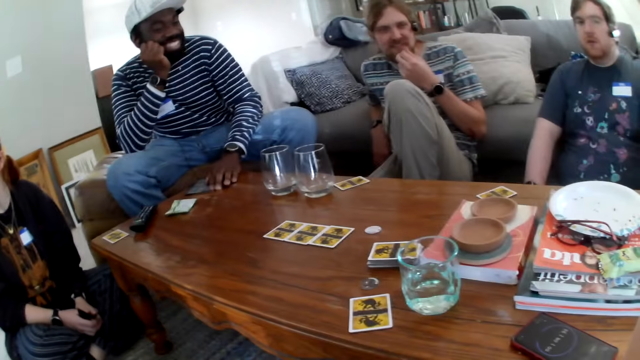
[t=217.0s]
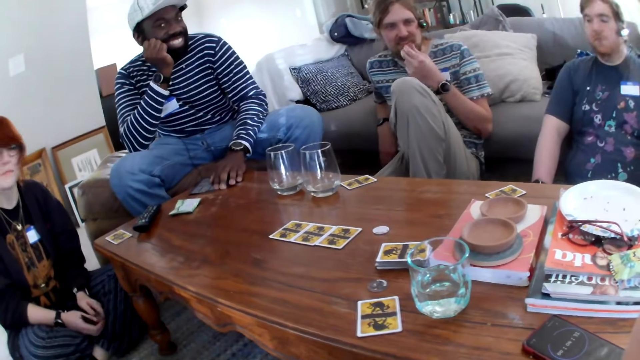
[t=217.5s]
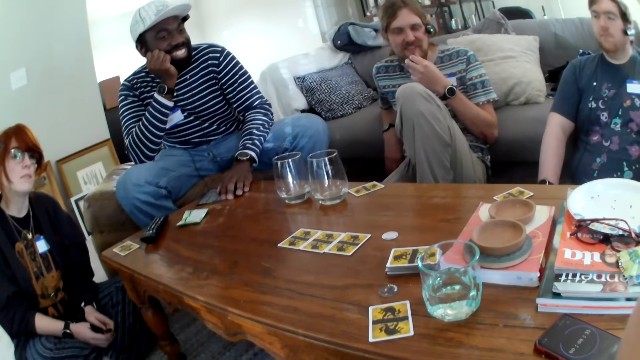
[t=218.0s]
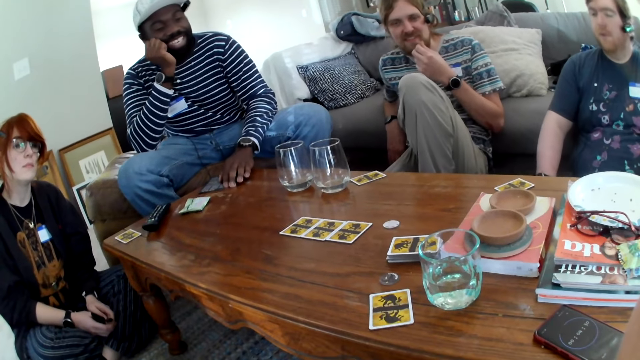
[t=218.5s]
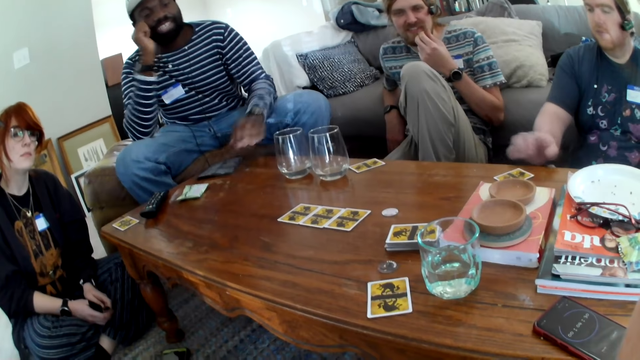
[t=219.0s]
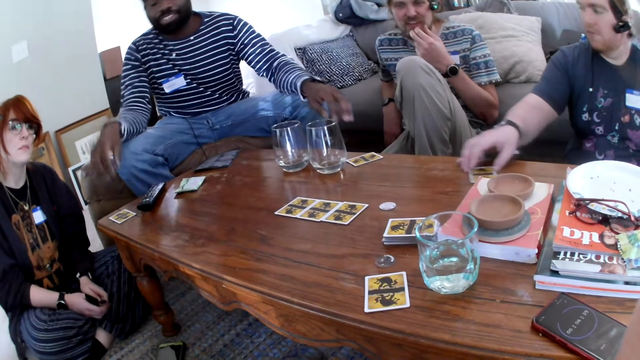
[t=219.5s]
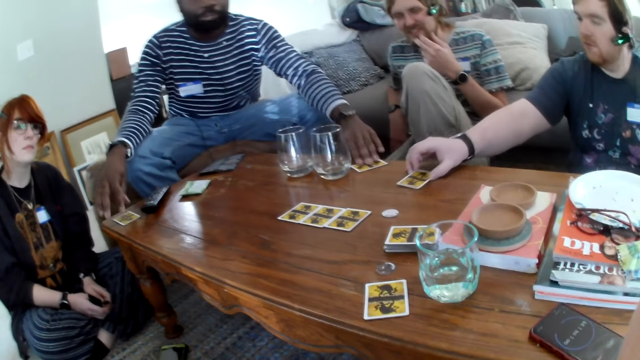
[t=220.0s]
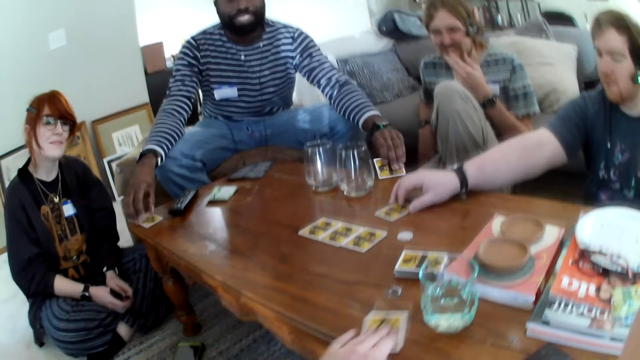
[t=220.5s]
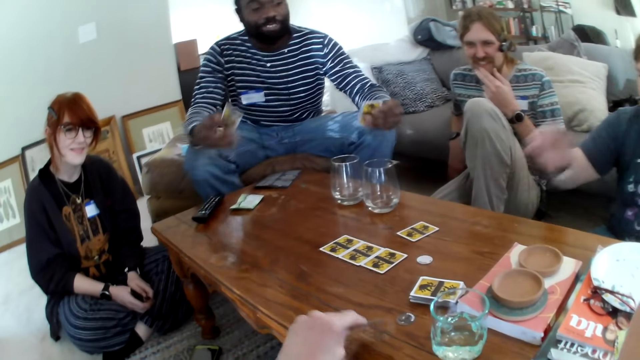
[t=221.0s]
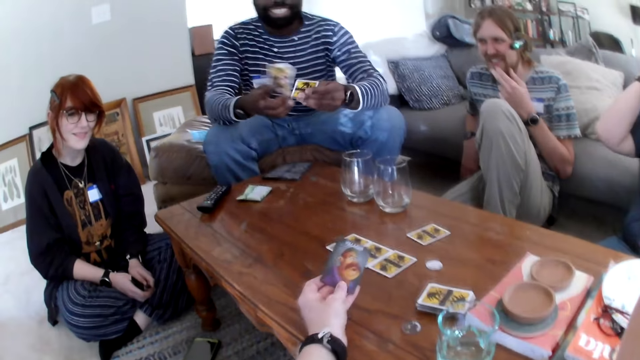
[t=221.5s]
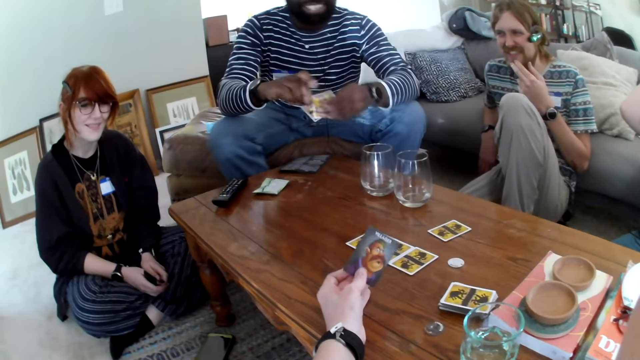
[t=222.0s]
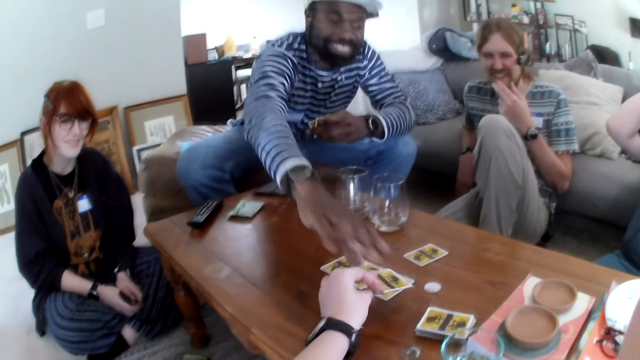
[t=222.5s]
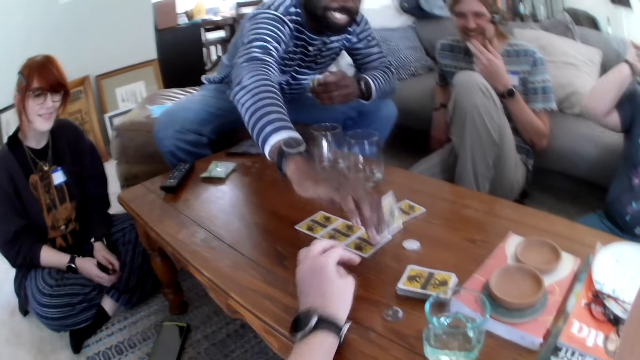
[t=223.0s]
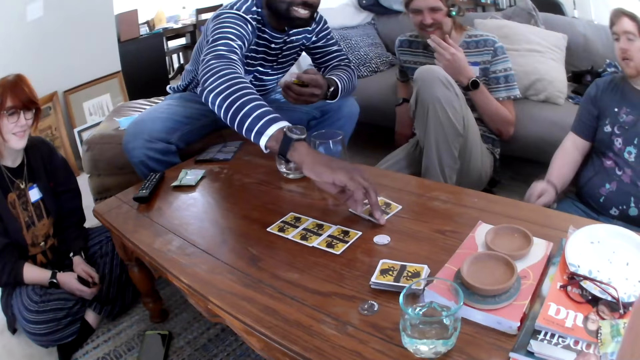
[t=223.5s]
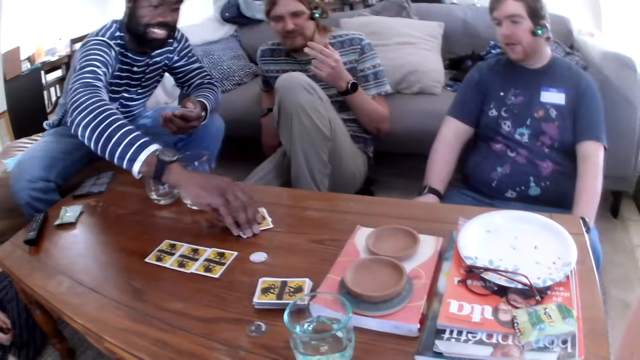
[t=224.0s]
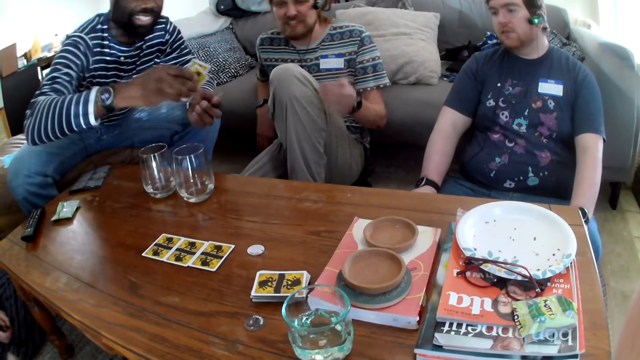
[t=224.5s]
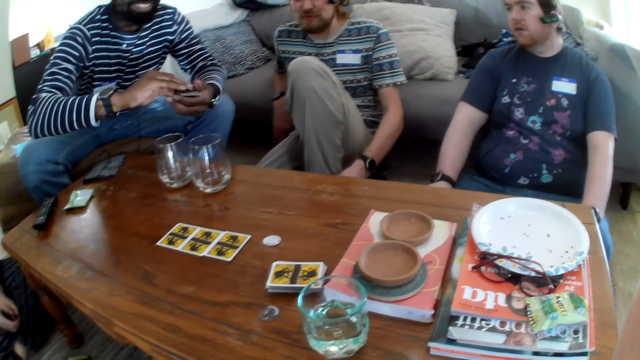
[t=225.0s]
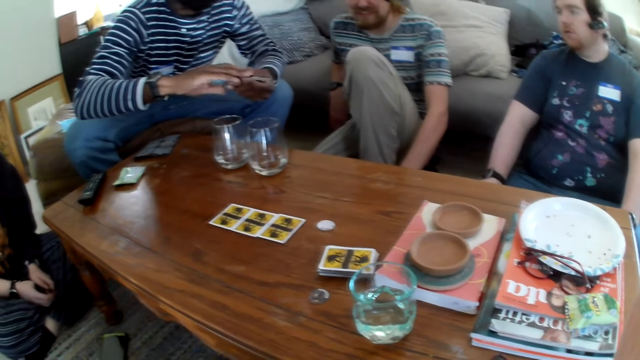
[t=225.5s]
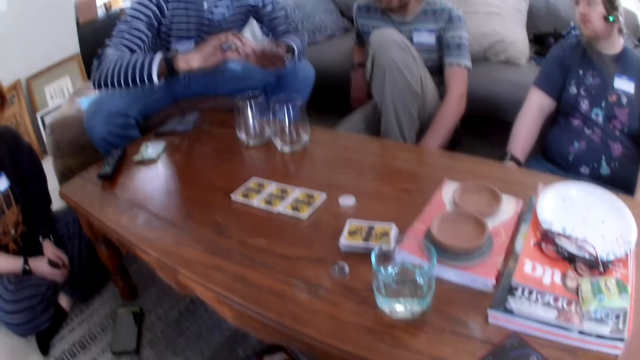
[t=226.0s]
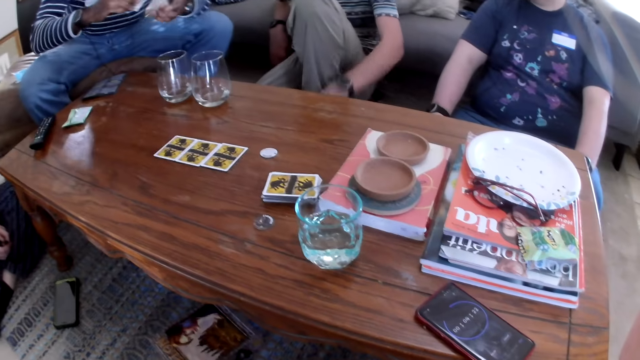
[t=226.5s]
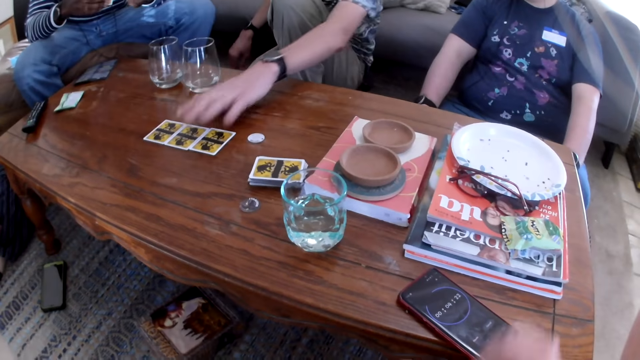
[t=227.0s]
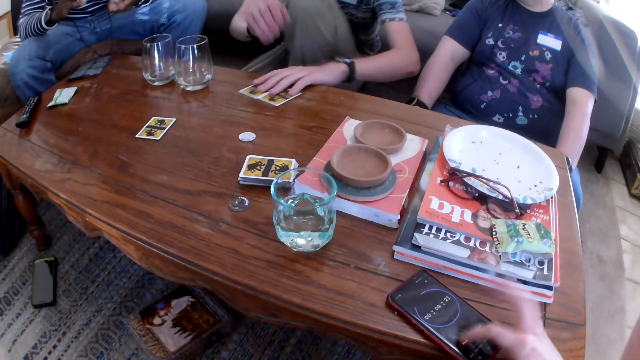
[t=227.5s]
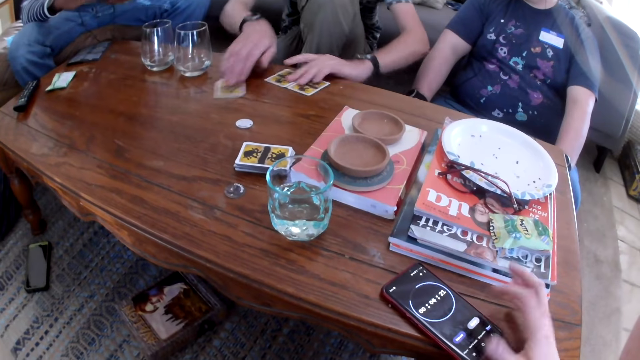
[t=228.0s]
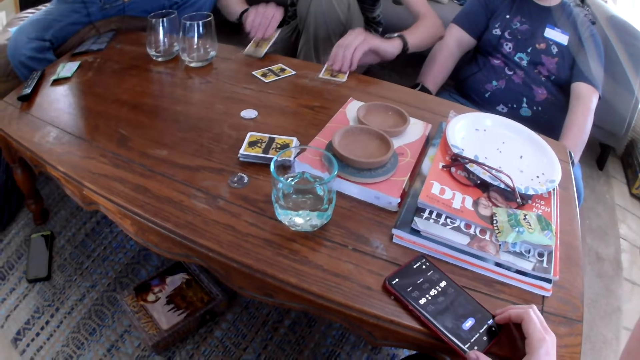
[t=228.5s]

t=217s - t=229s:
A person talks. The person picks a card. Another person picks a card. The first person talks. The camera wearer talks. The first person picks a card. A third person talks. The camera wearer talks. The third person picks a card.

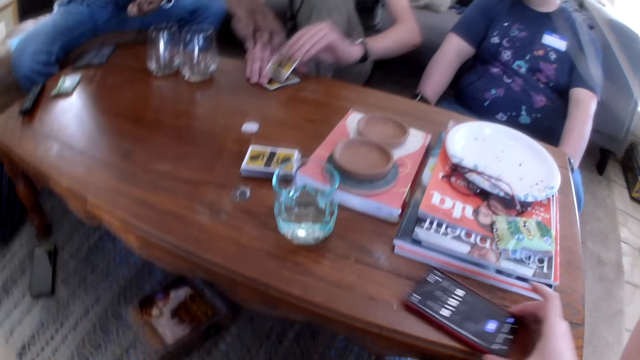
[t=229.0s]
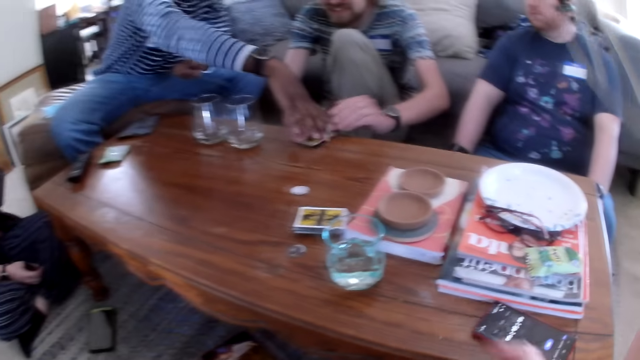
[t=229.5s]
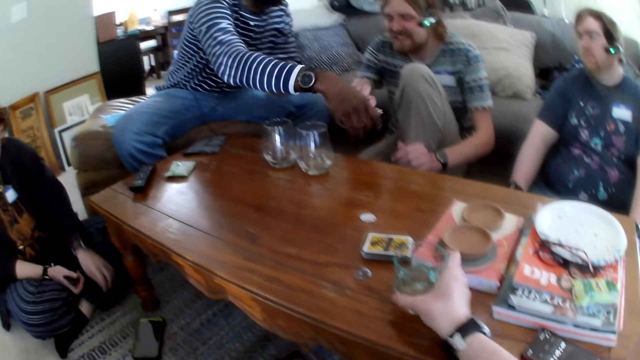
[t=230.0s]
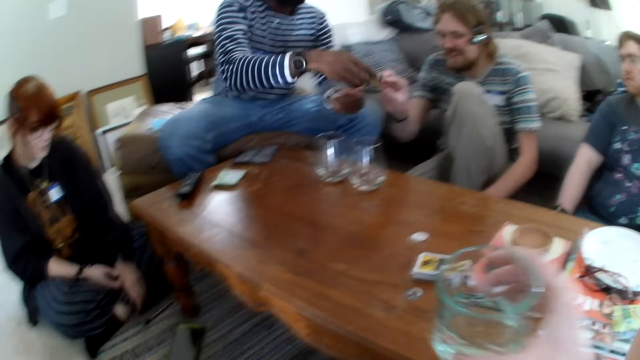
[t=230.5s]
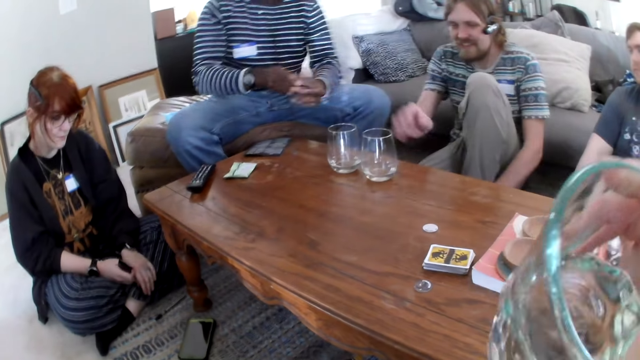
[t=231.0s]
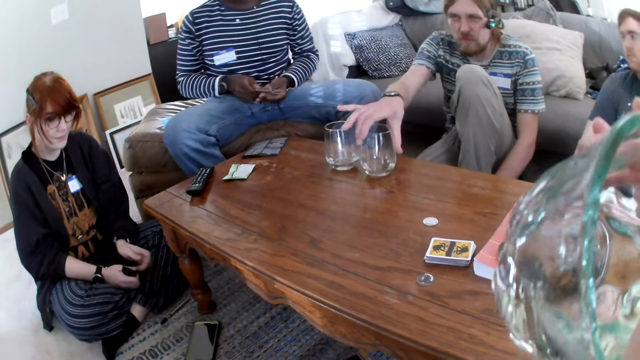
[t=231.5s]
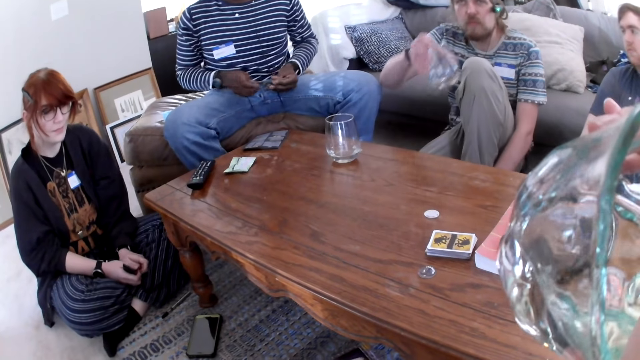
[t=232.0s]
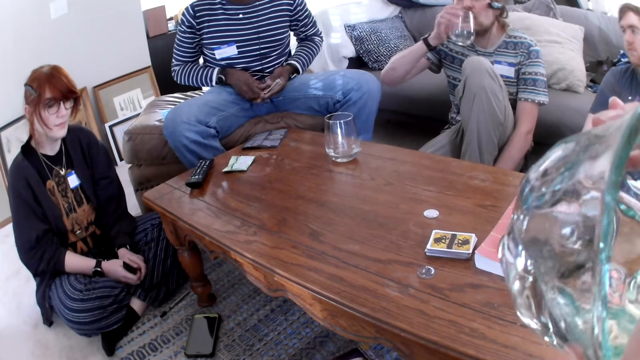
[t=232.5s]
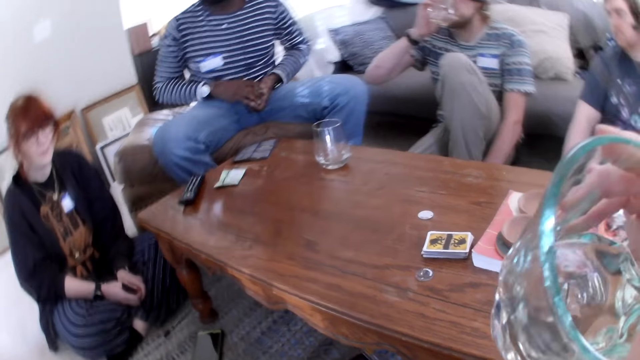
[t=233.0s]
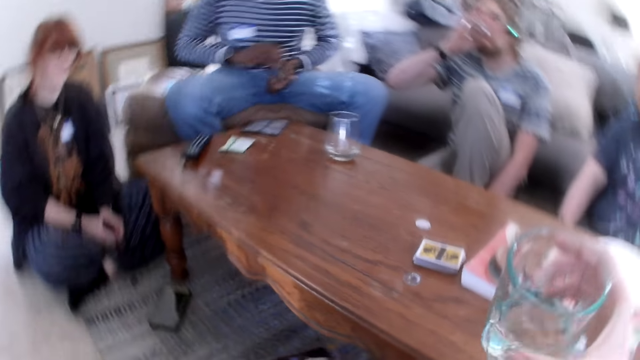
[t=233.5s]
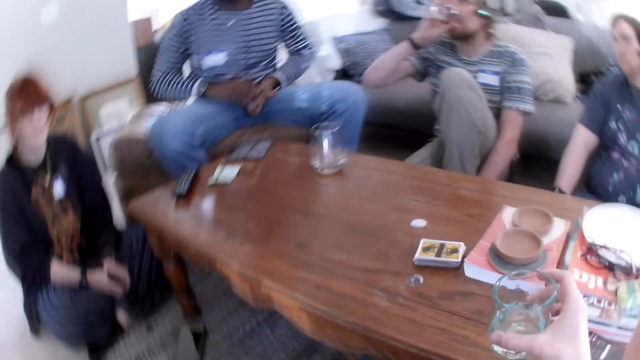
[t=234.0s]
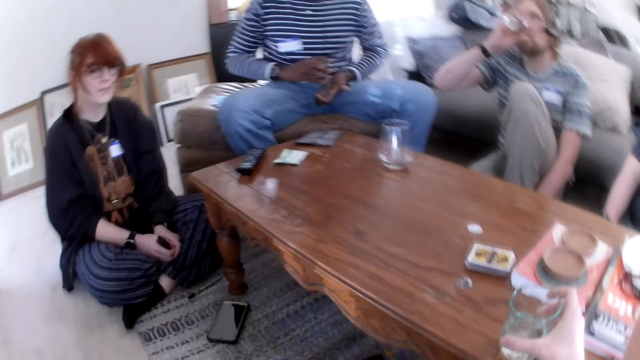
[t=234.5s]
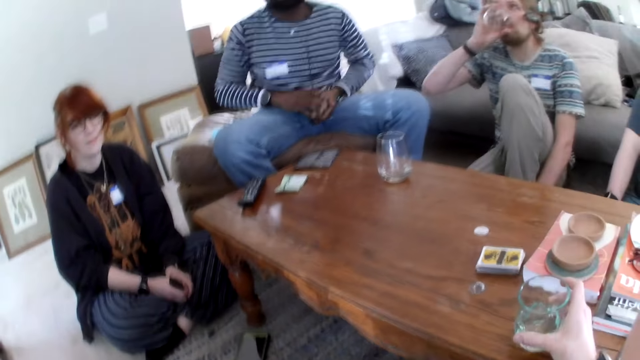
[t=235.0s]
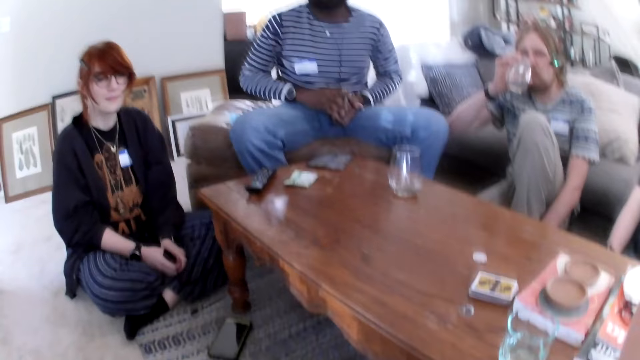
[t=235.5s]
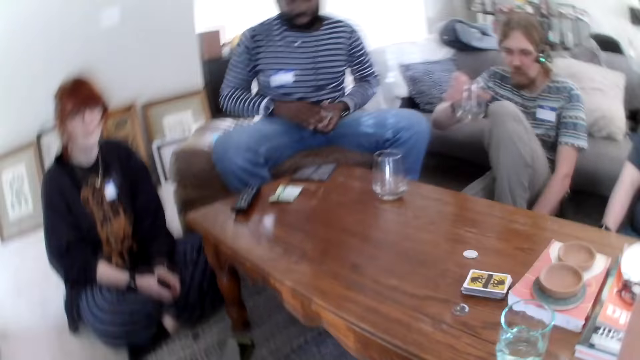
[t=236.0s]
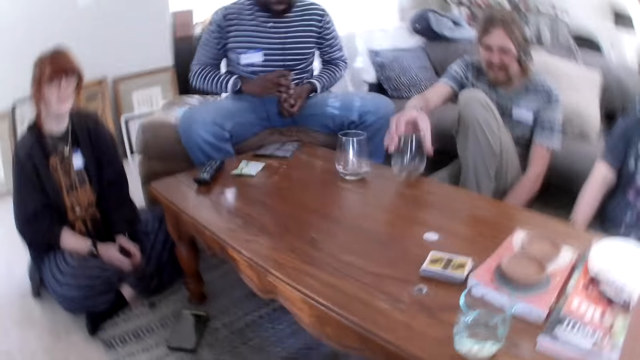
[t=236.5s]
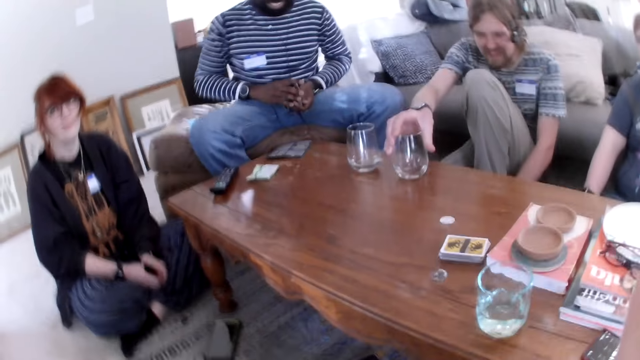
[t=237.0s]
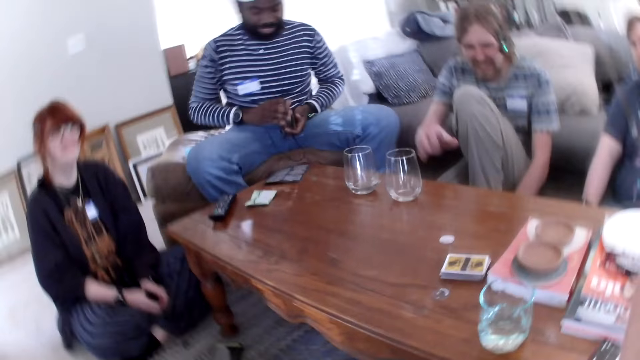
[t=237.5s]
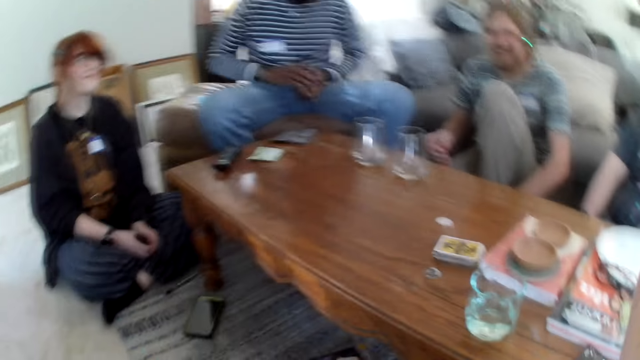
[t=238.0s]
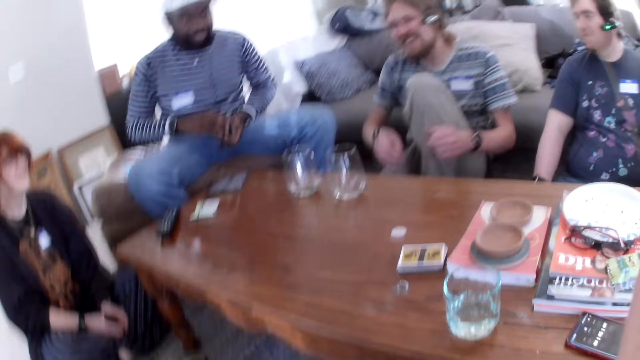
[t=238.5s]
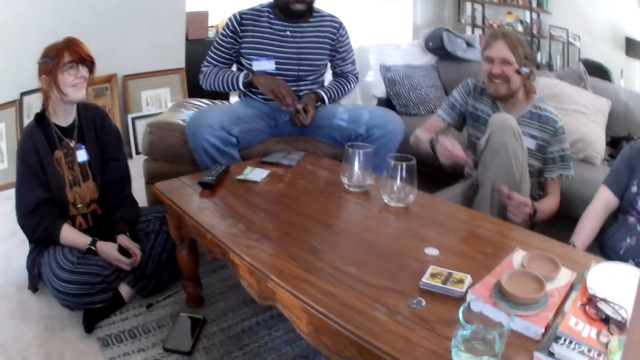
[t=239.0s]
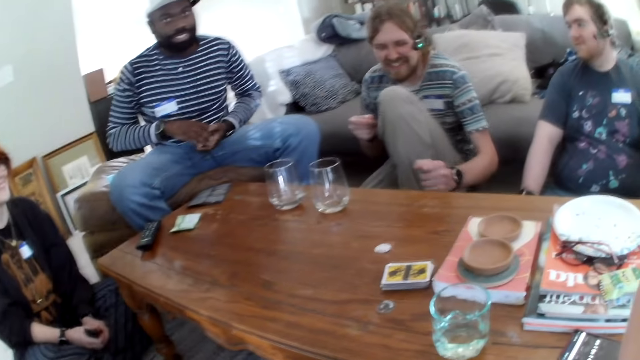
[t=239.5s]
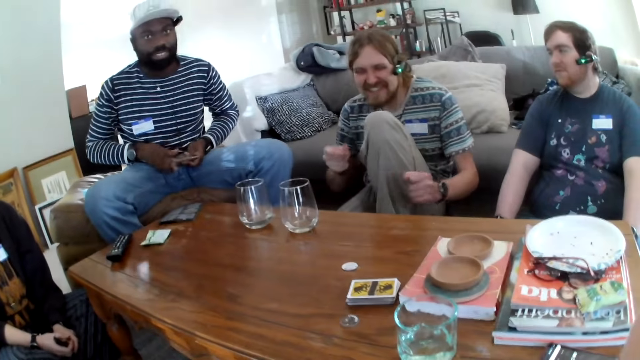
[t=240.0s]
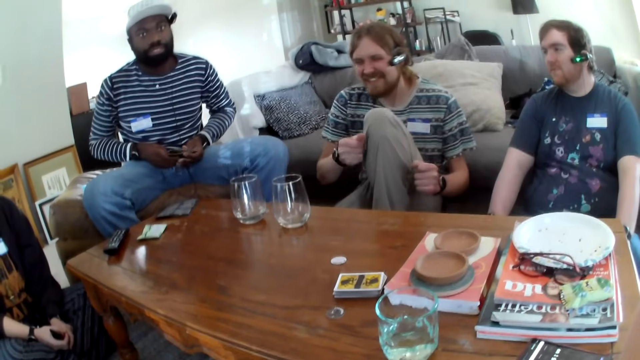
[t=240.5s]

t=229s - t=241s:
The camera wearer operates the phone, talking. They pick a glass of water and sip the water. A person picks a glass and drinks water. The camera wearer puts the glass on the table and speaks. The person puts the glass on the table. The camera wearer laughs and talks to friends, moving a hand. The person laughs.
